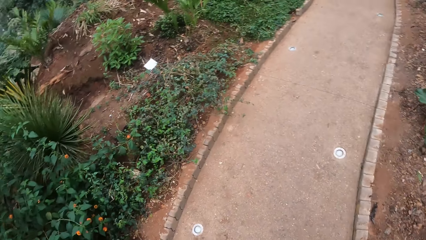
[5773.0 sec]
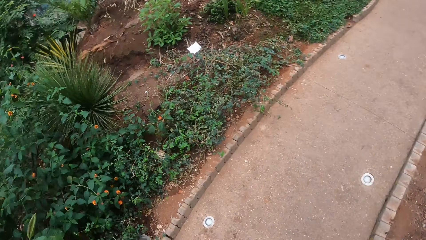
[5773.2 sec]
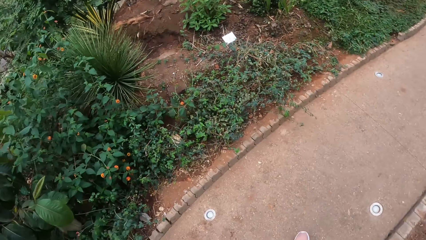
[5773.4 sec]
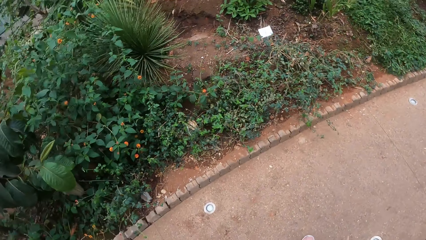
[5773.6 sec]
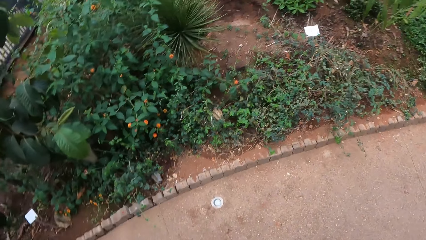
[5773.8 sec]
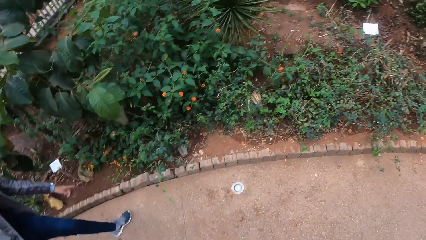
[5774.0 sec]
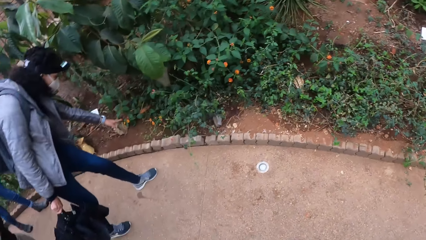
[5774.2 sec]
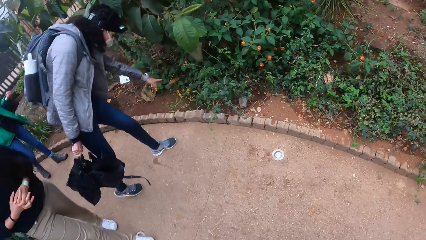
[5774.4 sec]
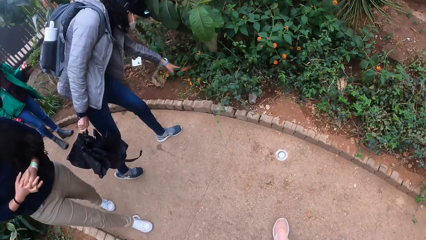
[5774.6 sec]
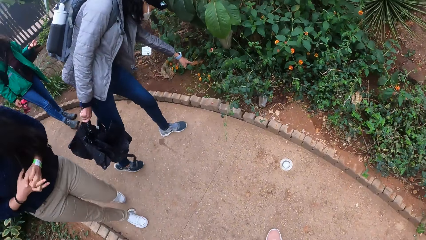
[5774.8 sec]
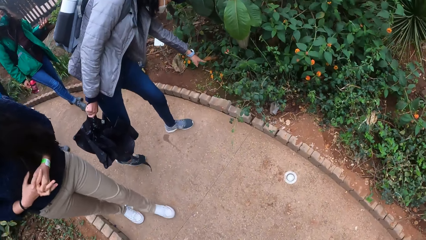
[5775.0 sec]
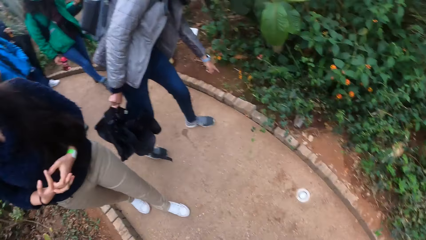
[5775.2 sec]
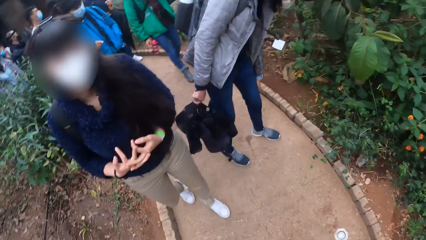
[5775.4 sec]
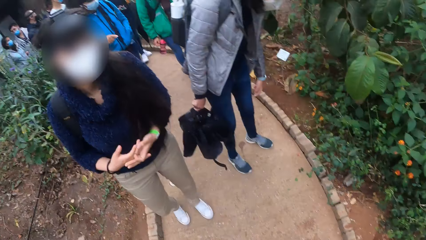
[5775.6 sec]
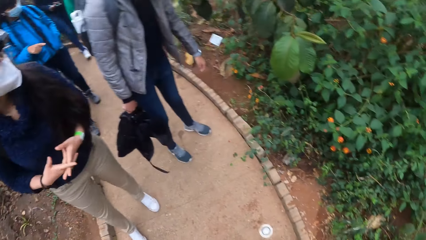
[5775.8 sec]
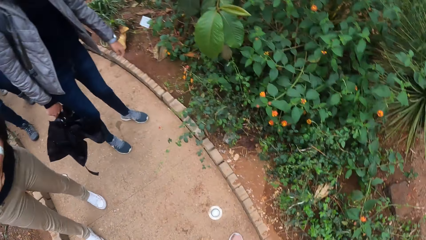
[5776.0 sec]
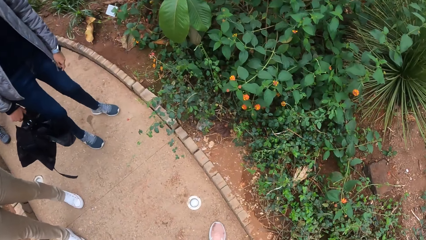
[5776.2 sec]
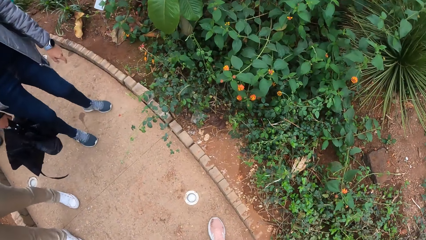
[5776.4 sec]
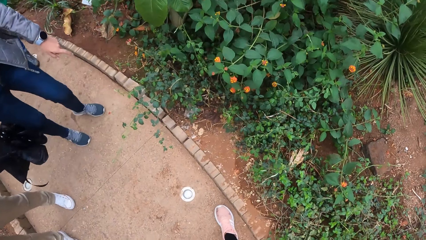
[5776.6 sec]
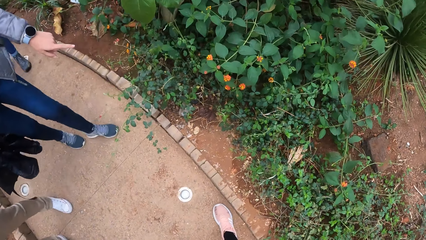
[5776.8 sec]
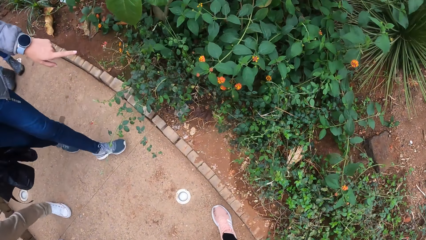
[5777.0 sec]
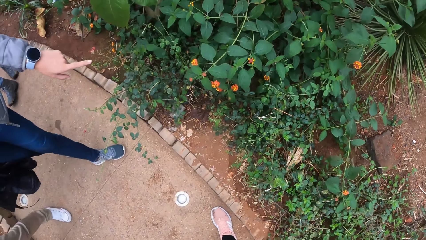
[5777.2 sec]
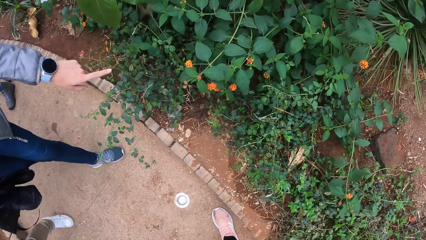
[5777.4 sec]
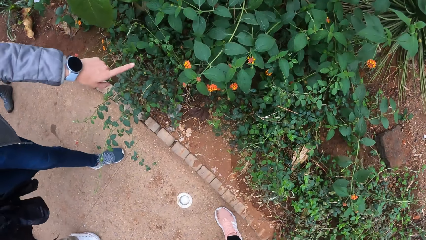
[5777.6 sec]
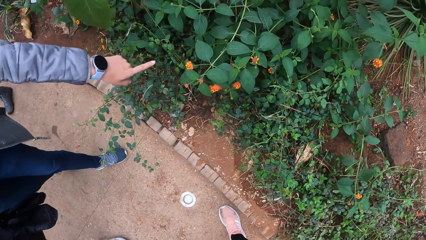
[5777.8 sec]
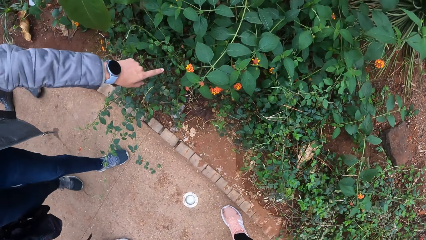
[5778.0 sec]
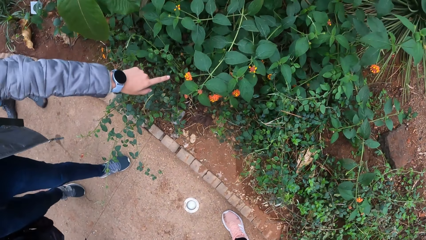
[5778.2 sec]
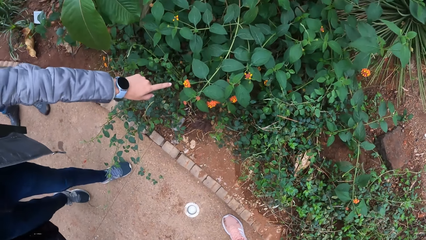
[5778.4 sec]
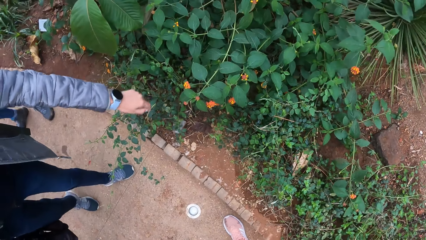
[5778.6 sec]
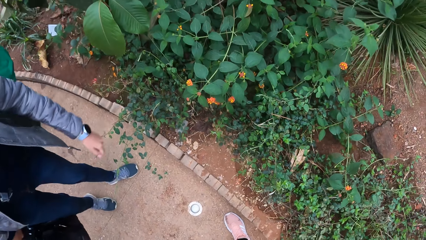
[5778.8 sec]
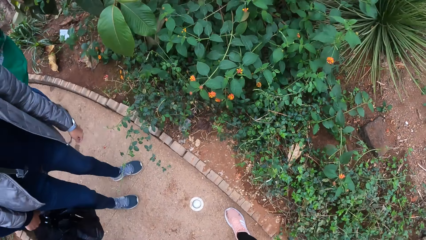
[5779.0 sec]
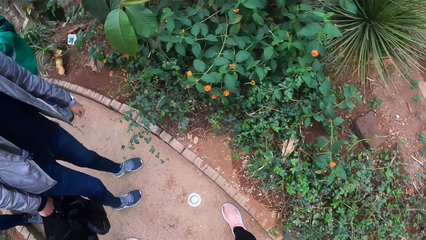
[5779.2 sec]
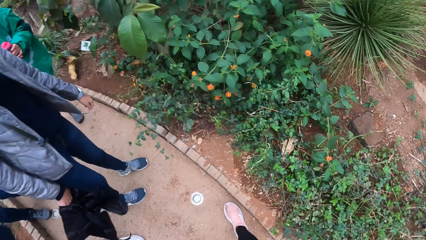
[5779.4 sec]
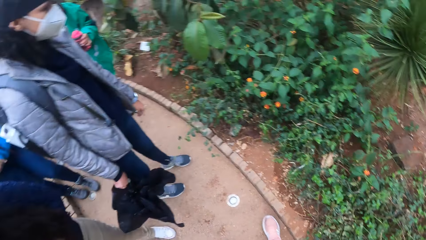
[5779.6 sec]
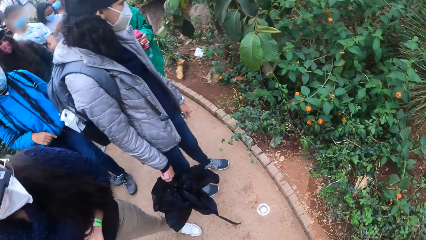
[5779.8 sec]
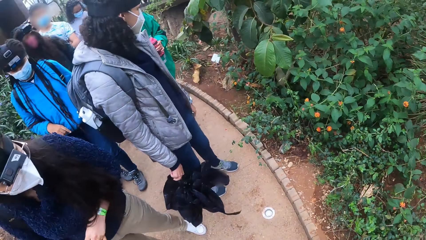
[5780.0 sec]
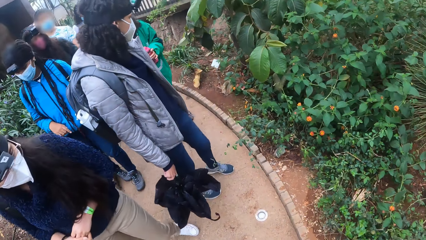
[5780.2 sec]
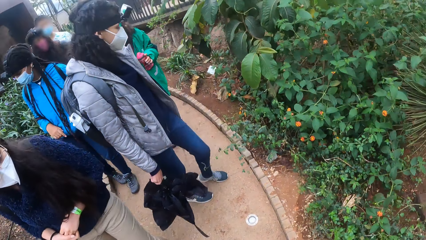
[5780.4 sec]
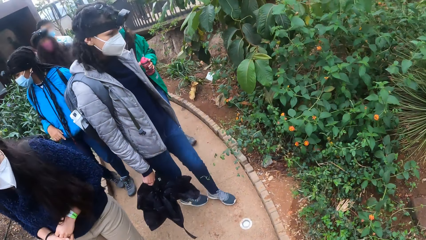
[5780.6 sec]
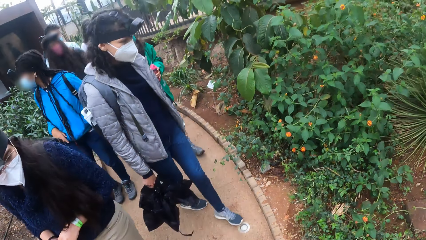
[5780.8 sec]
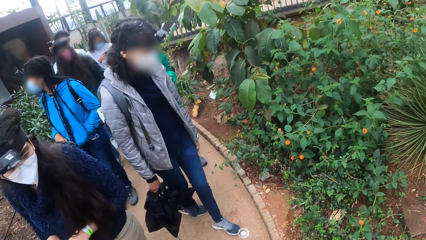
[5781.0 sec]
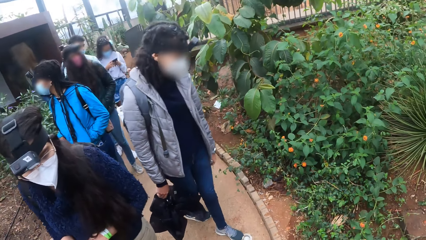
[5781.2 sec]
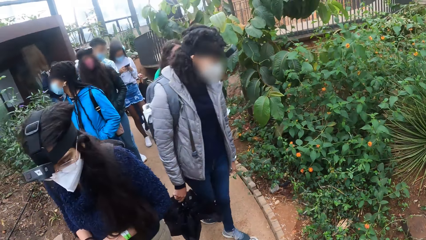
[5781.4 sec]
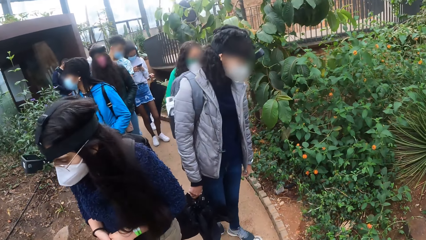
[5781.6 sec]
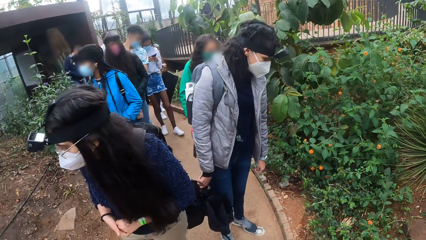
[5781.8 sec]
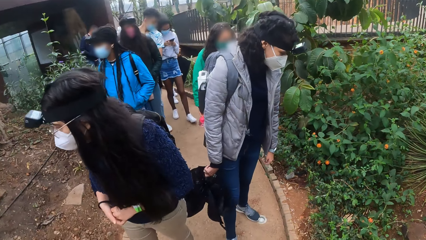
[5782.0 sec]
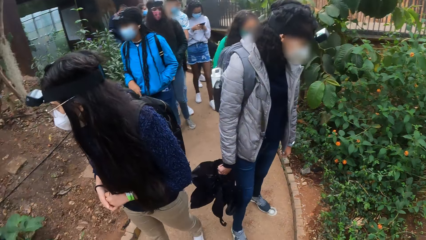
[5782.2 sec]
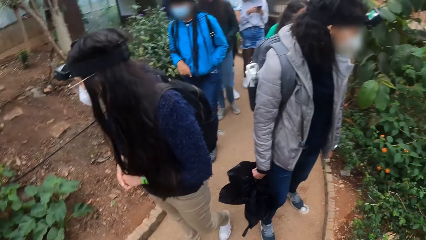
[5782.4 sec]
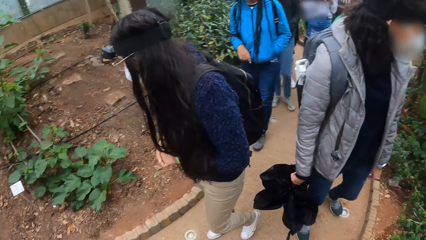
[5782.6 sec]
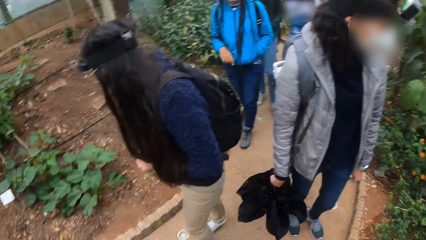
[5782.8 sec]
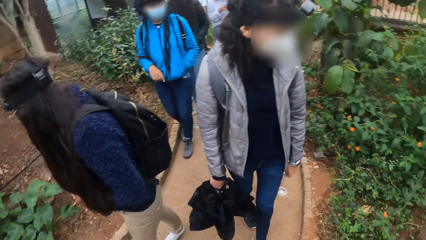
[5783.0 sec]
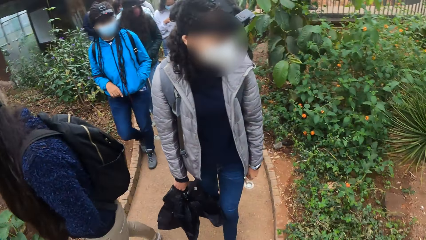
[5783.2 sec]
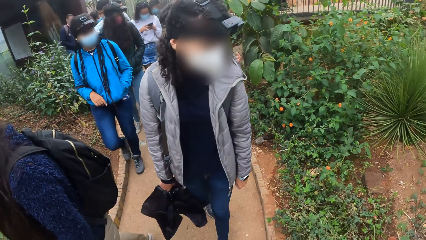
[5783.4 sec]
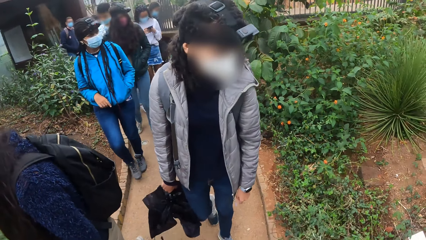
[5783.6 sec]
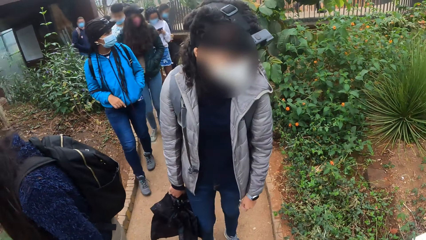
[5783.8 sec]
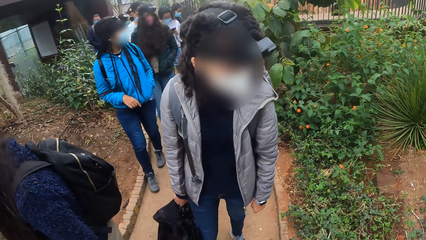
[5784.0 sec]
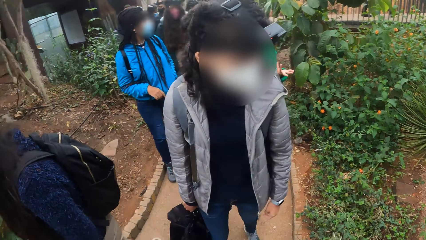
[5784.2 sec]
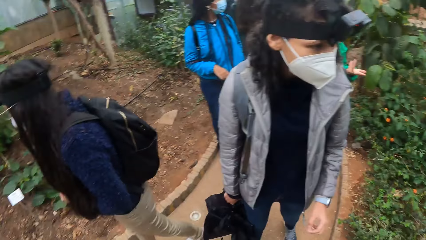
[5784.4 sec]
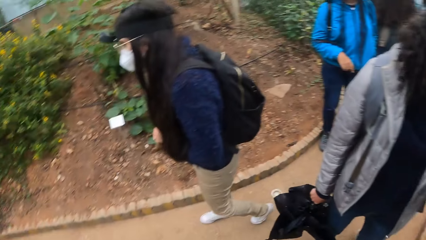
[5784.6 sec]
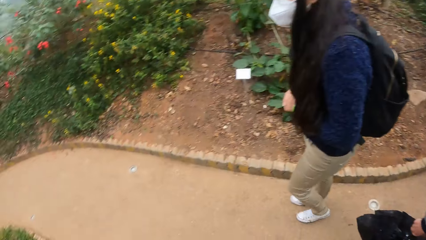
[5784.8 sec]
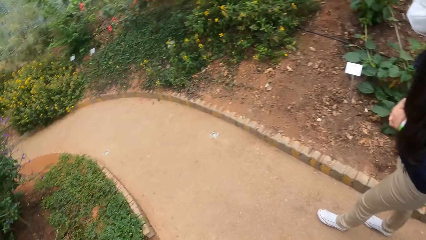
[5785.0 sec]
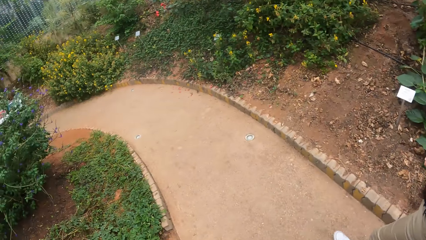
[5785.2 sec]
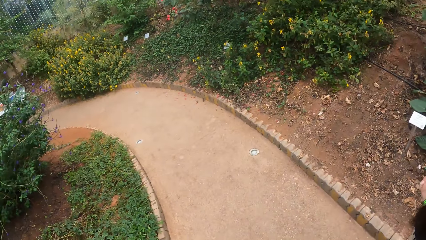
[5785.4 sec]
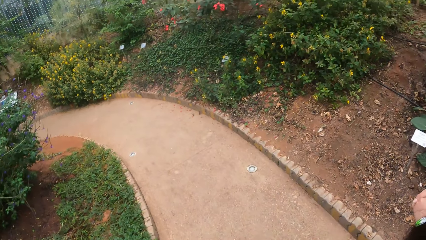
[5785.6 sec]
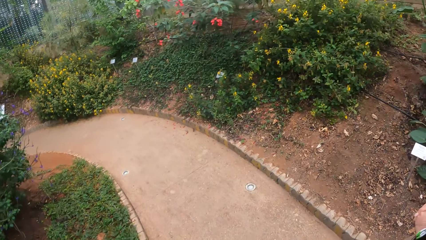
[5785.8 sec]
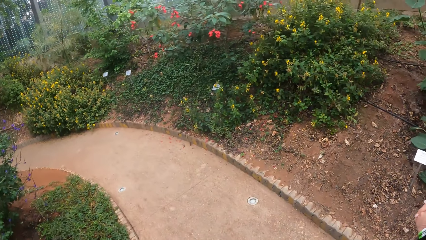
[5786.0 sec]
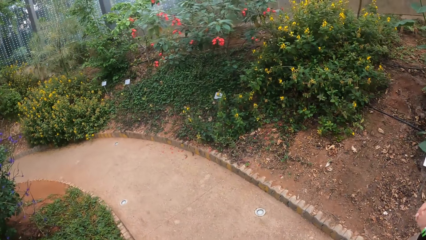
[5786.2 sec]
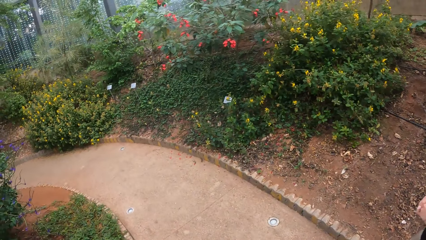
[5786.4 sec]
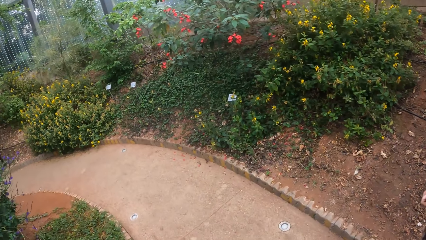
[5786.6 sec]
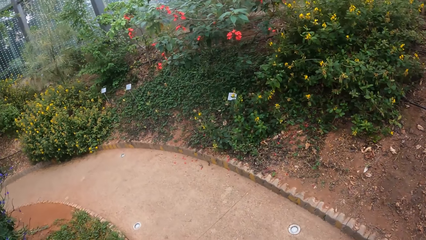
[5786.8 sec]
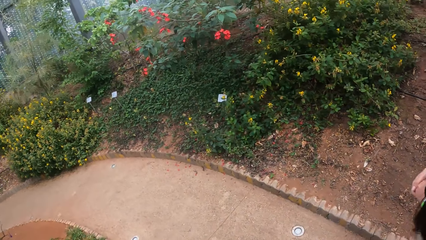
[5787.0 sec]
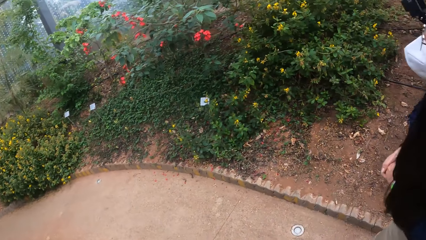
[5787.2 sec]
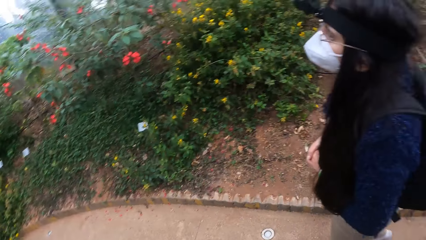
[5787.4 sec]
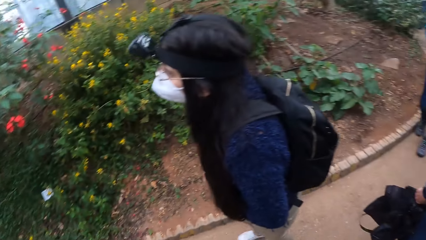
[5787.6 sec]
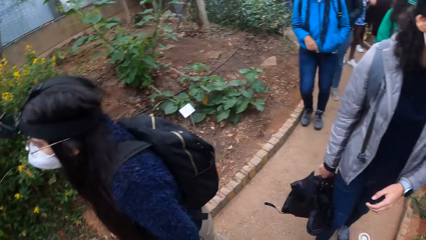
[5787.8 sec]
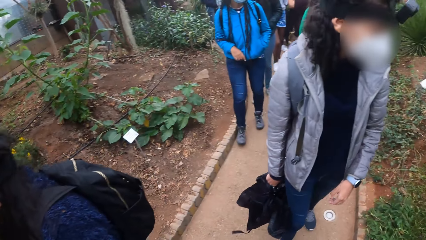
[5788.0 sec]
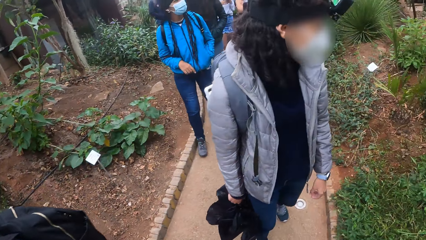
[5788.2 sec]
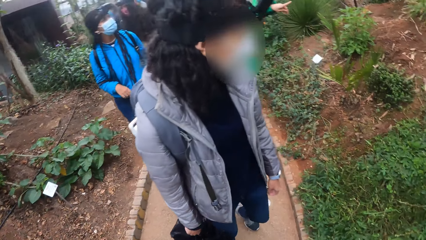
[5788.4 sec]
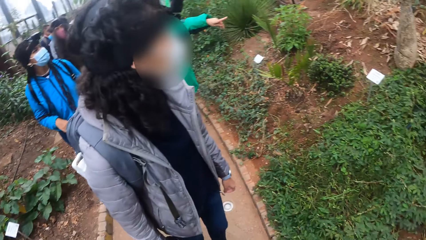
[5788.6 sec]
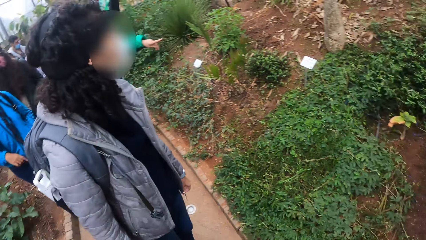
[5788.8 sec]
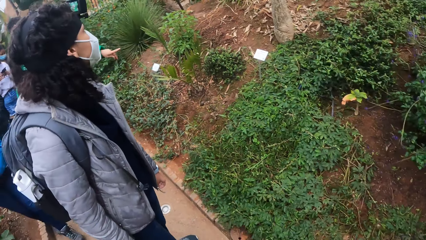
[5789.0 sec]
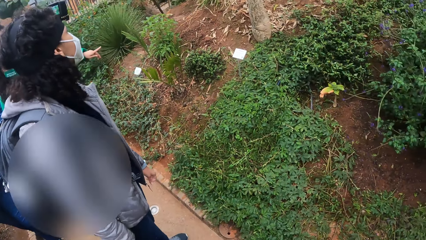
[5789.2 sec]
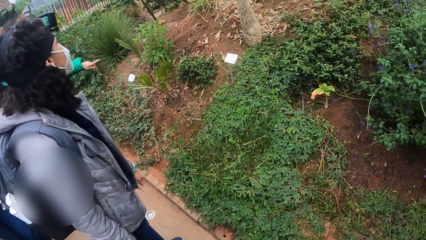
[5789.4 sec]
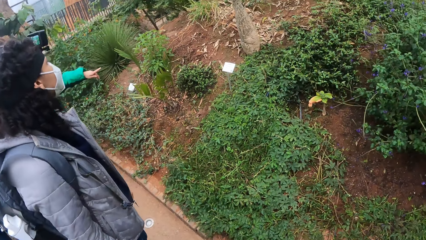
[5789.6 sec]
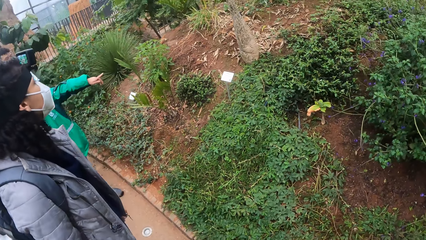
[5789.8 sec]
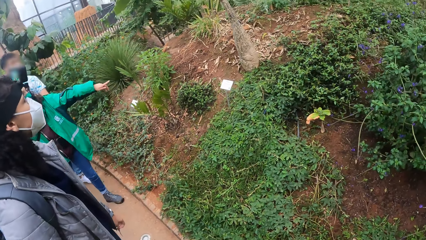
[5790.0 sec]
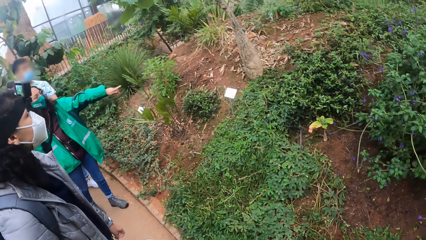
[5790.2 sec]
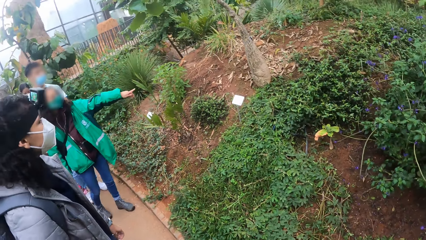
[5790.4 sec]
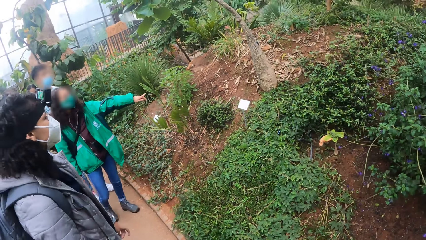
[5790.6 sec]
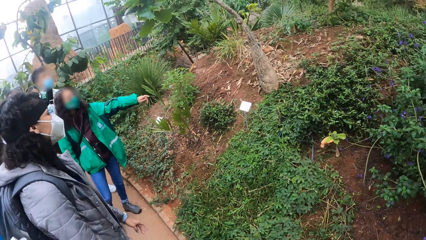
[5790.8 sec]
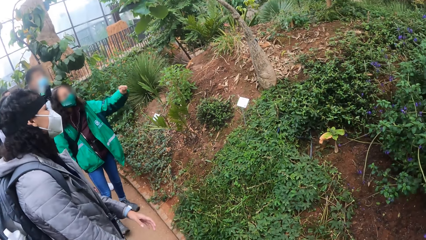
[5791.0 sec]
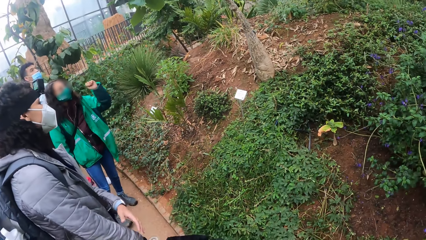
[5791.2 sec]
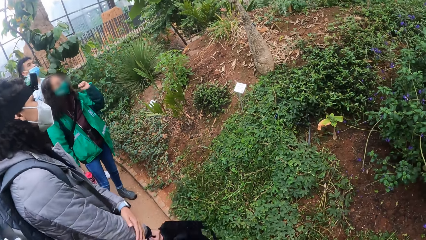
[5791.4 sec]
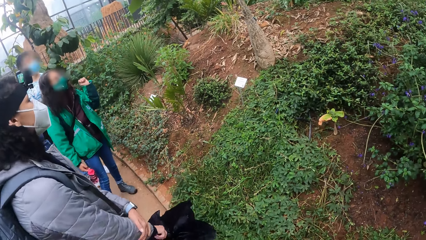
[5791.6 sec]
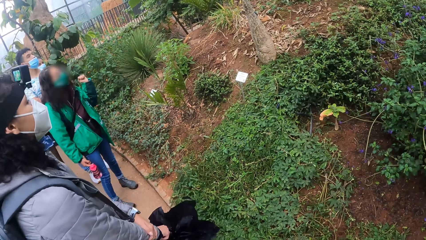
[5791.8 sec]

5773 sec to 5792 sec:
A person points towards flowers. The camera wearer views the flowers. The person points towards the flowers. The camera wearer looks around the compound. They walk on a pavement. They turn around. An instructor points towards the flowers.
